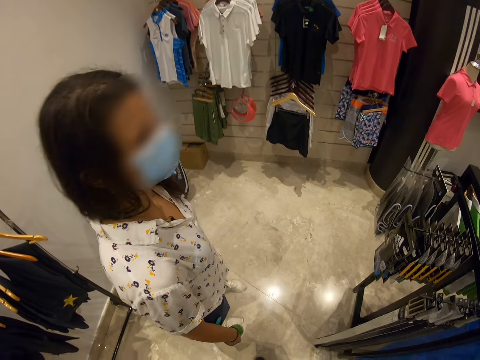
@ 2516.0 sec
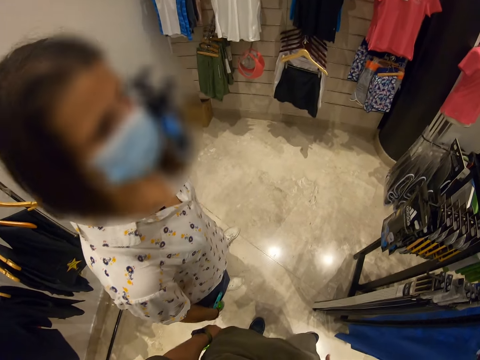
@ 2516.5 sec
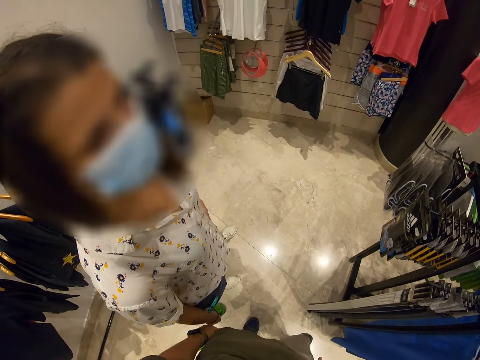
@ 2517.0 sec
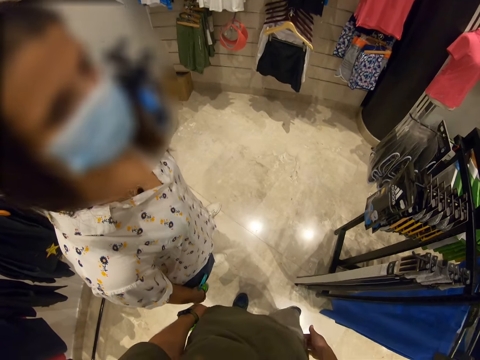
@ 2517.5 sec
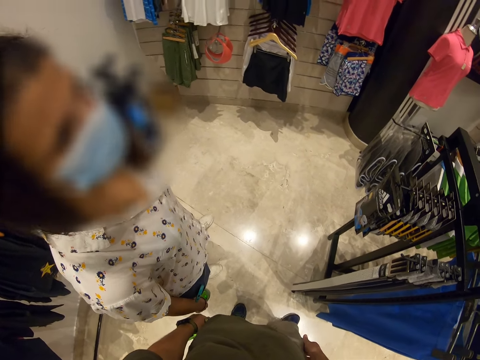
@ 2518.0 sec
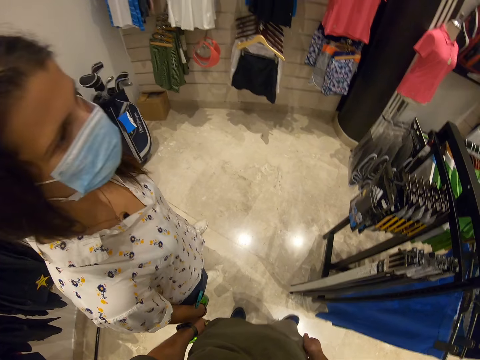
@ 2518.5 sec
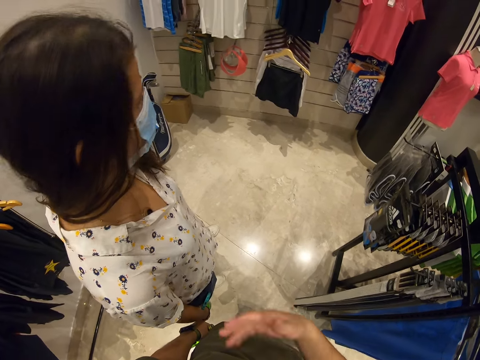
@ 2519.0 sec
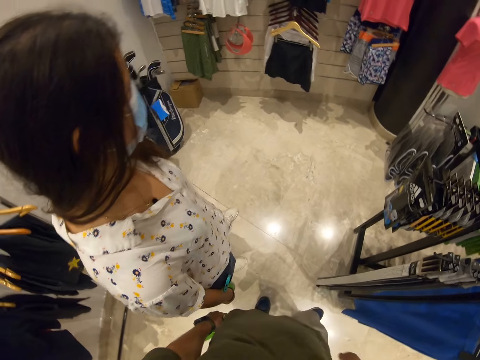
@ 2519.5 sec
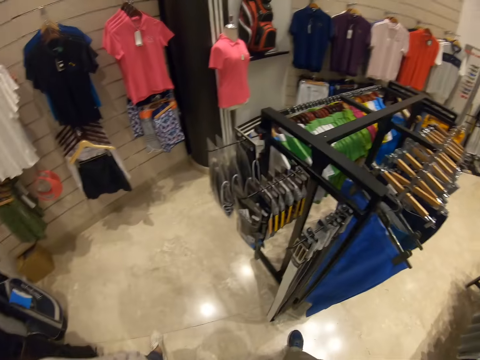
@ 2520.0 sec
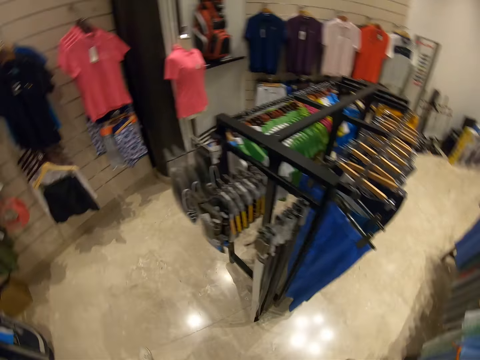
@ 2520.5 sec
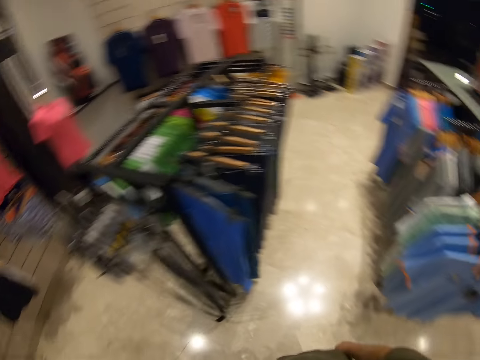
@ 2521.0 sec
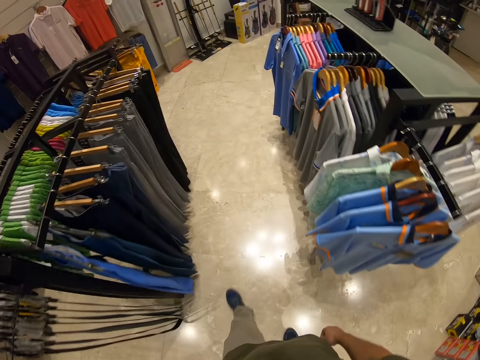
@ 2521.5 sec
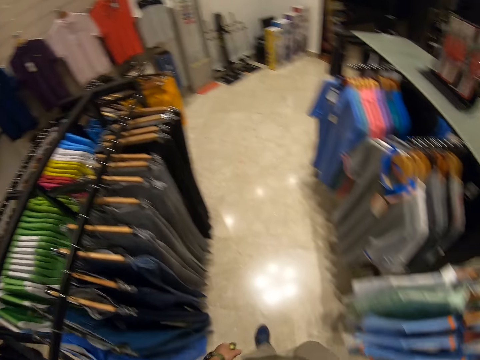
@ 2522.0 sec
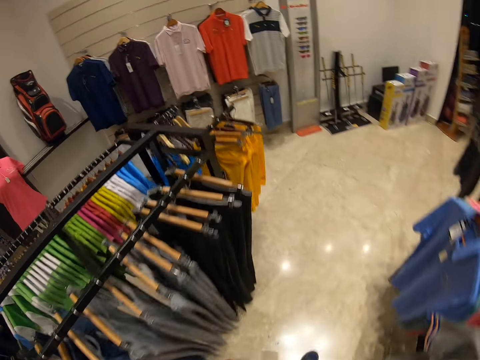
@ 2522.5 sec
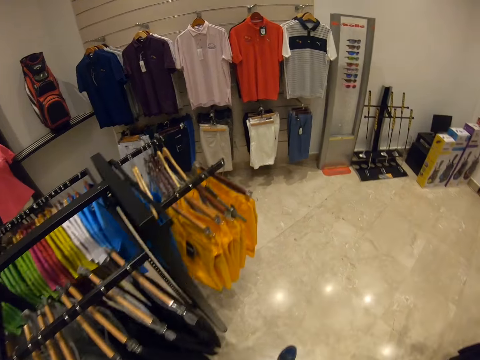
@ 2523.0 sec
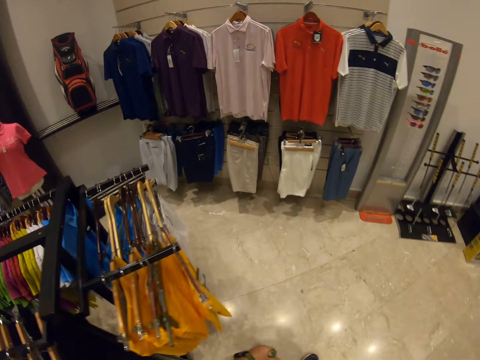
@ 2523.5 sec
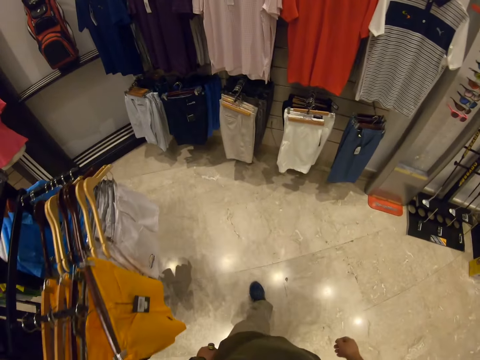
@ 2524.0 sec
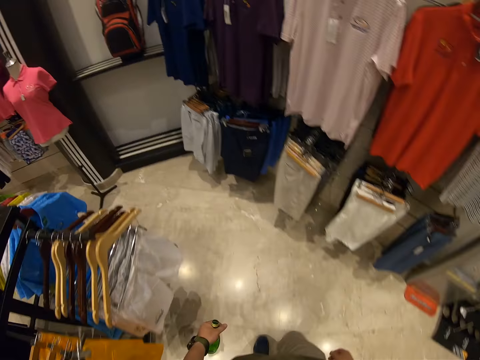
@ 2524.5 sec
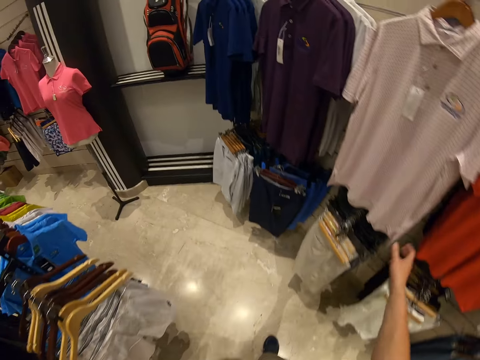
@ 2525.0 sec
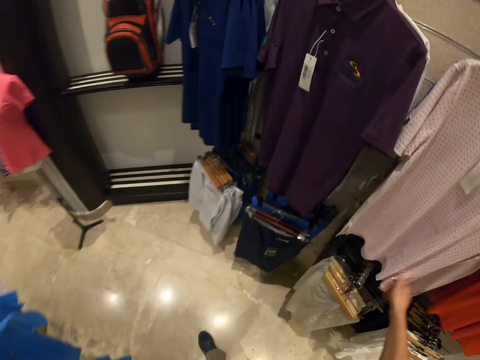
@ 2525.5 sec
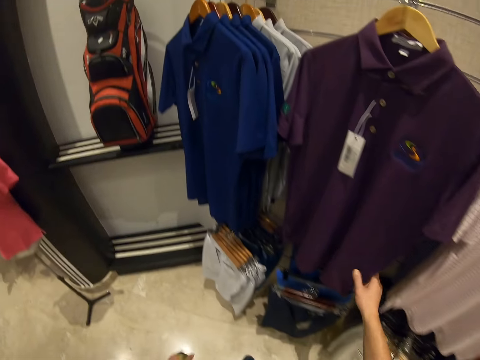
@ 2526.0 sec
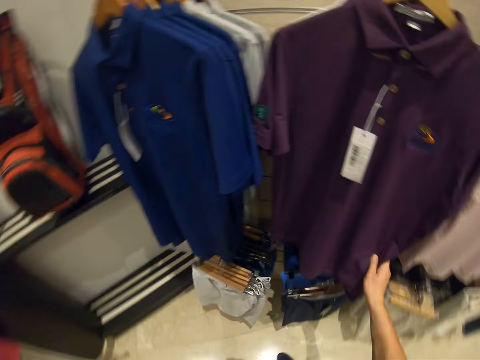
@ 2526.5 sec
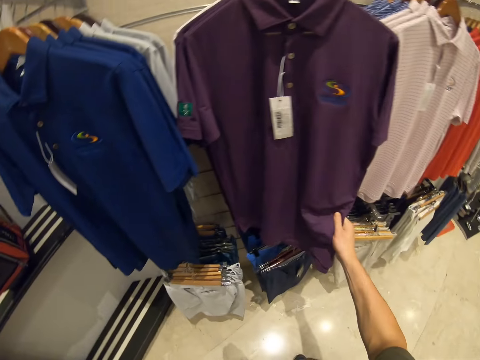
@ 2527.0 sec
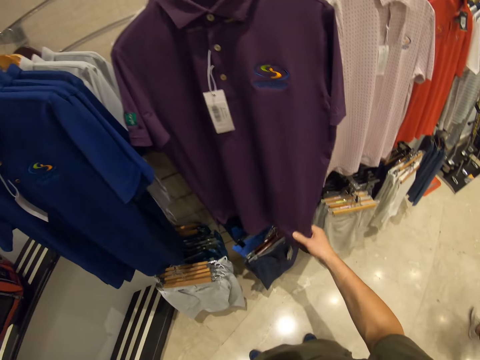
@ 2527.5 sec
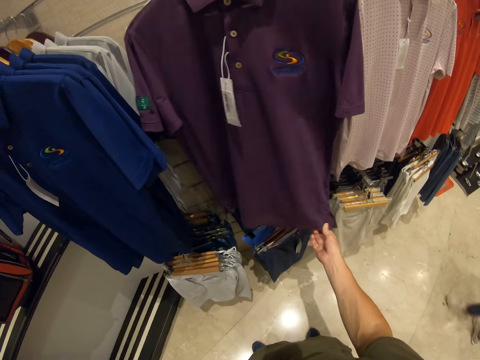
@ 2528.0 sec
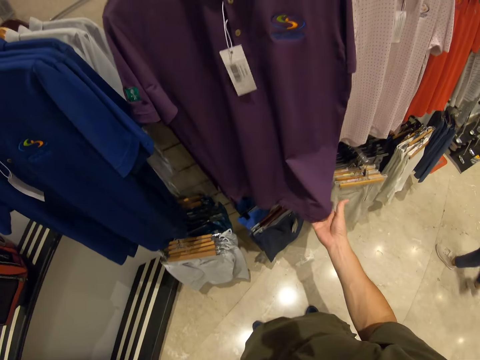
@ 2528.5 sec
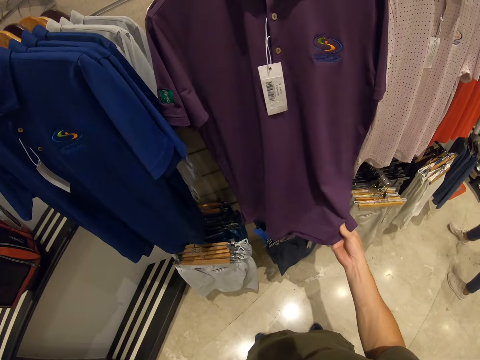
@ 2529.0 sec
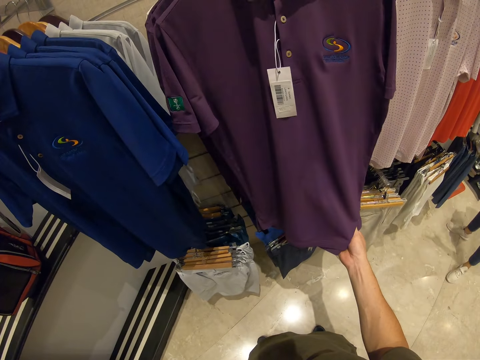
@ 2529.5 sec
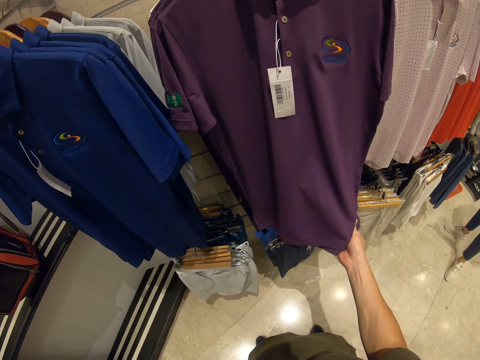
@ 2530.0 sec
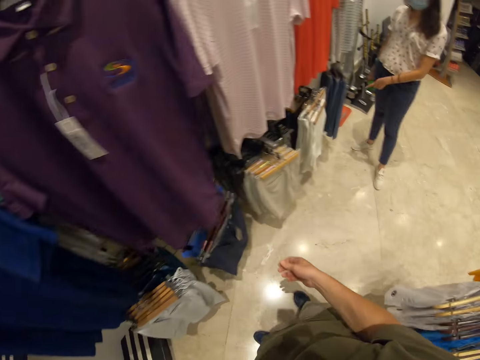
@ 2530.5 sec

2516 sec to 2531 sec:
A woman stands in the store. The camera wearer gestures his hand. He looks around the store and walks around the store. He holds a shirt, pulls his hand off the shirt, and holds the t-shirt. He examines the shirt. The woman walks around the store.

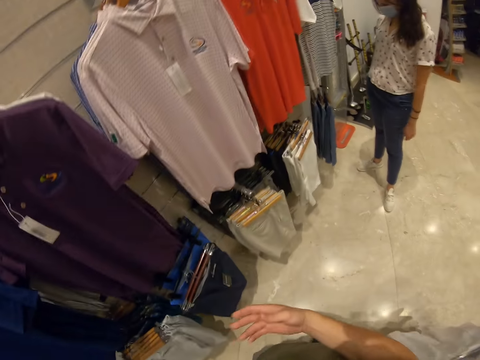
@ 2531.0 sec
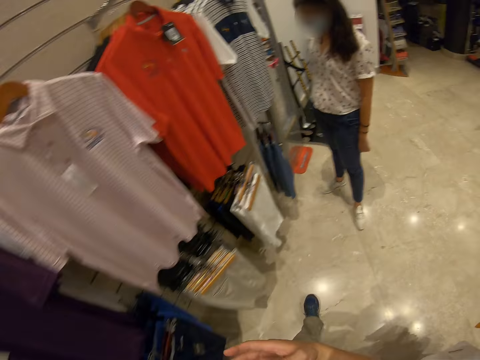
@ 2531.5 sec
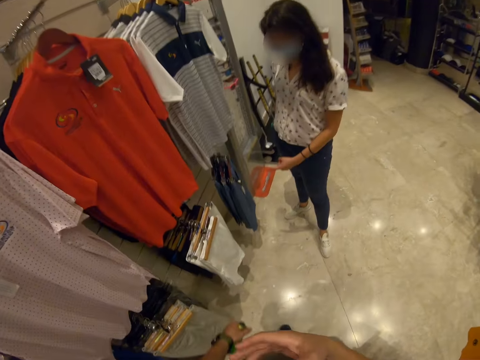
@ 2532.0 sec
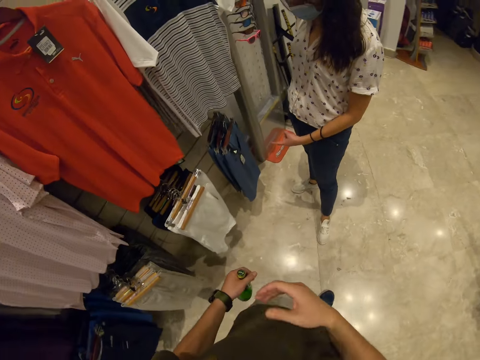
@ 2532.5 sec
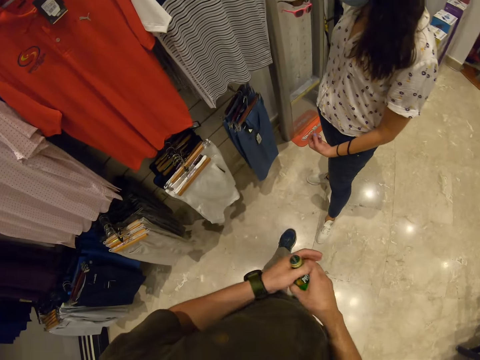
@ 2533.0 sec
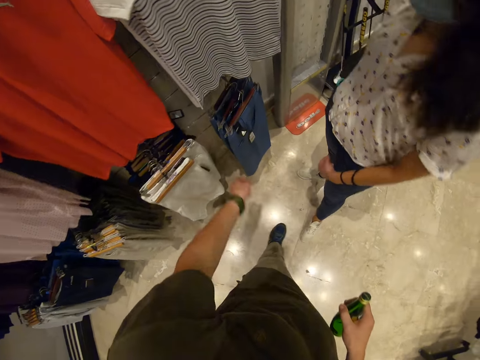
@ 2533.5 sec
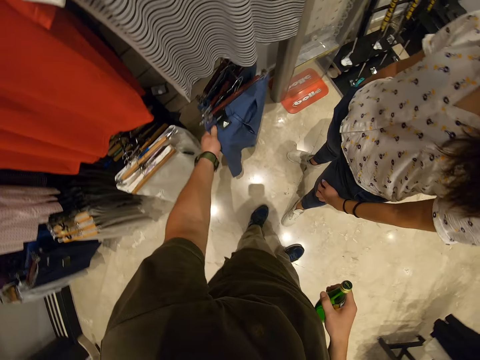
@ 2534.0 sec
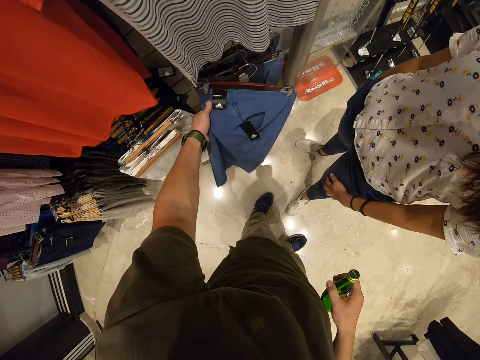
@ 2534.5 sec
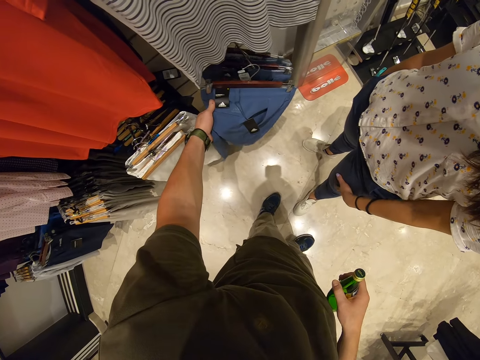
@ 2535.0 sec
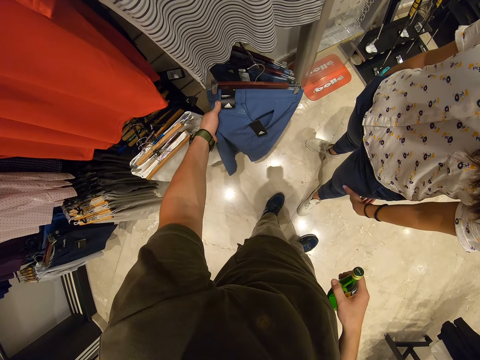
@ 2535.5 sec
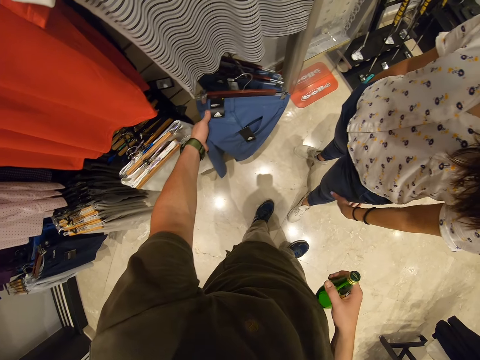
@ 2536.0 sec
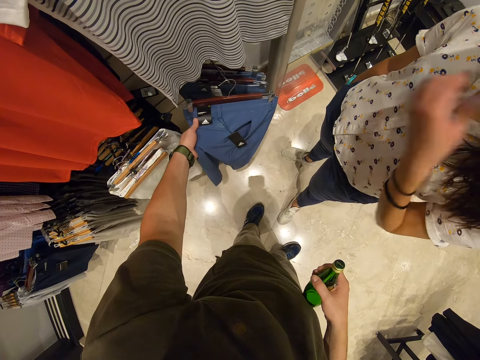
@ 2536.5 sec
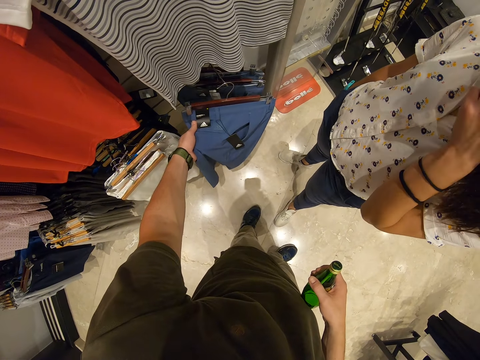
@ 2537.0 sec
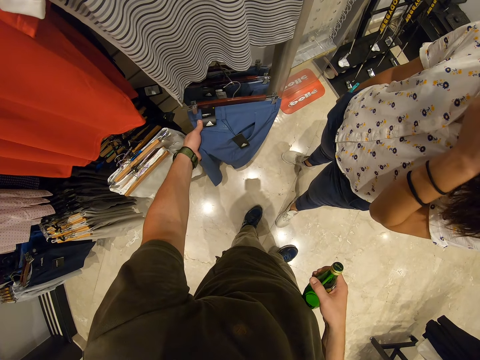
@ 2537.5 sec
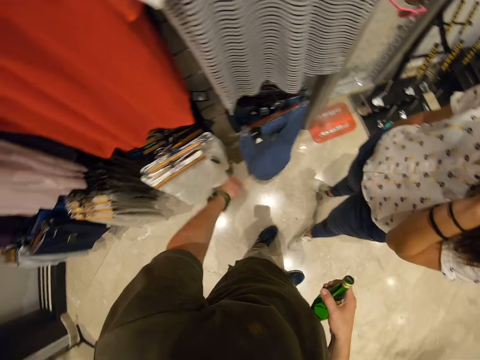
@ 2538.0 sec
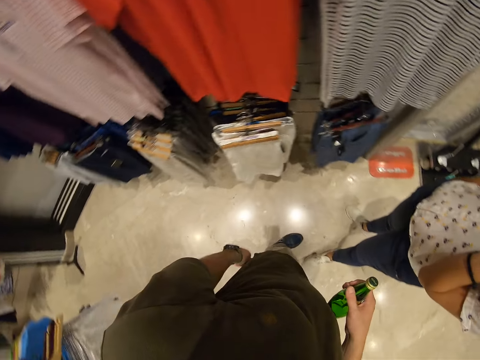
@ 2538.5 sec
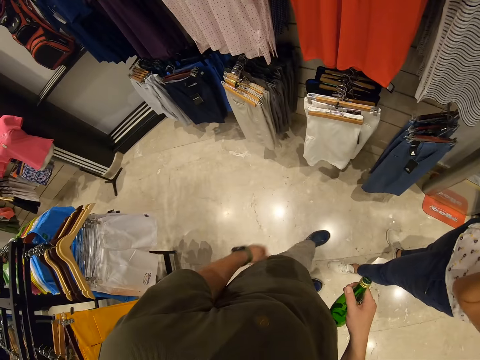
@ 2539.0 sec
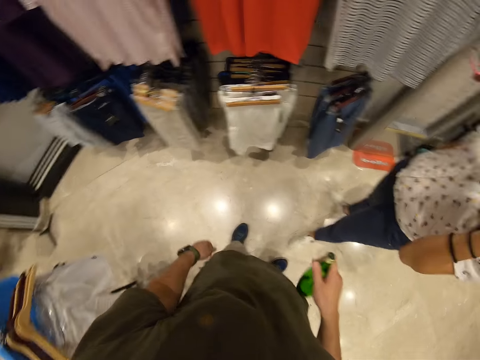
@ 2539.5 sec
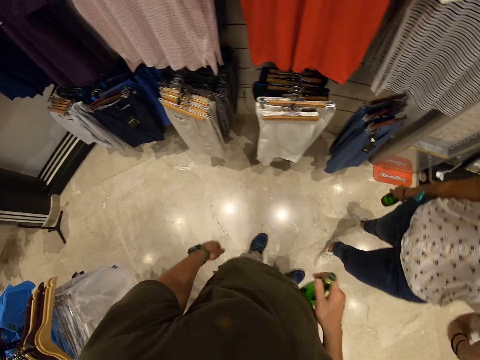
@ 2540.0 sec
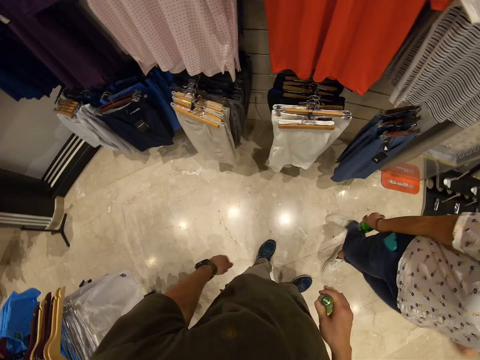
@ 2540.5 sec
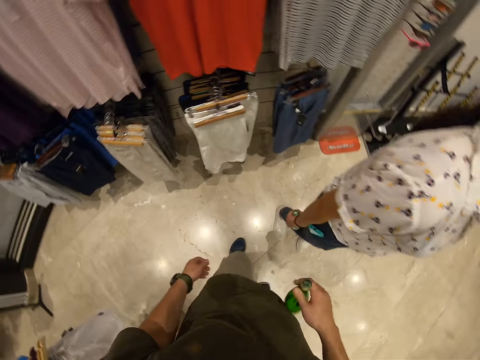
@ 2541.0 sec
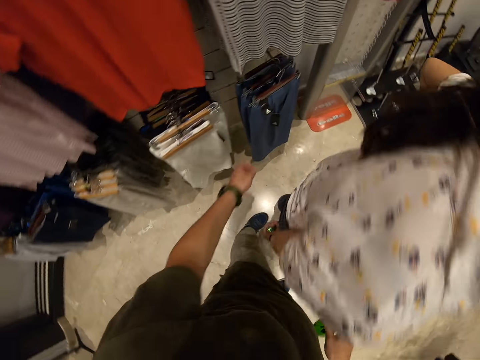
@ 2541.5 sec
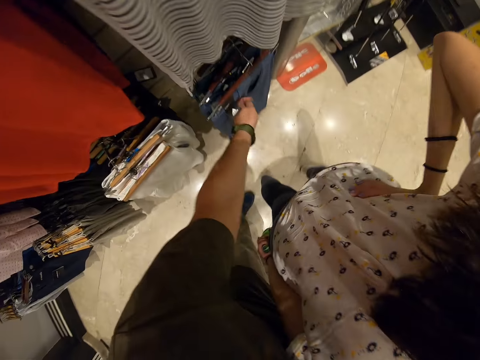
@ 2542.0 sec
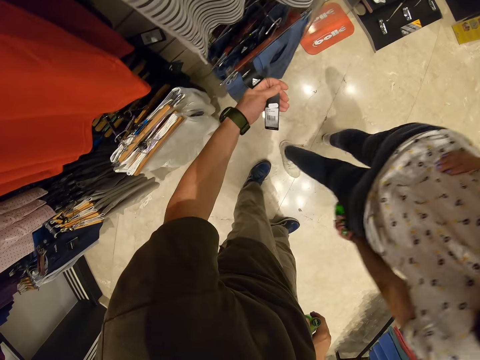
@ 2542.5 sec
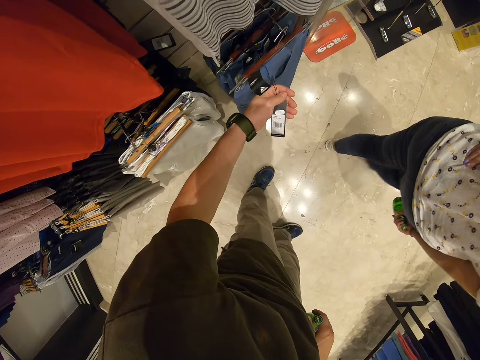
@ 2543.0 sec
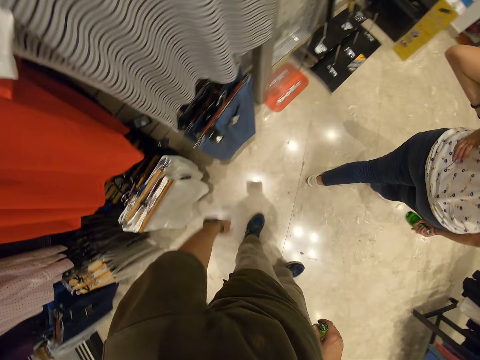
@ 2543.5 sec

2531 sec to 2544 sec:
The camera wearer pulls his hand off the shirt. A woman stands beside the clothes. The camera wearer walks around the store. He switches the bottle to the other hand. He holds a shirt or trouser and examines the shirt. He pulls his hand off the shirt. He shakes the bottle. He holds a tag and looks at the tag.
